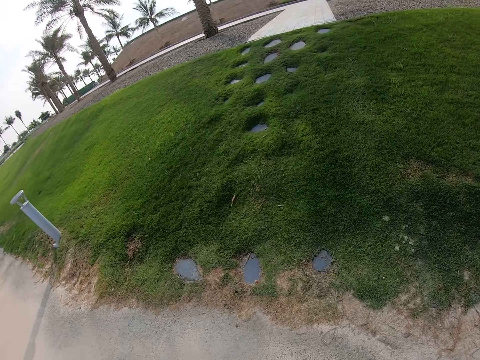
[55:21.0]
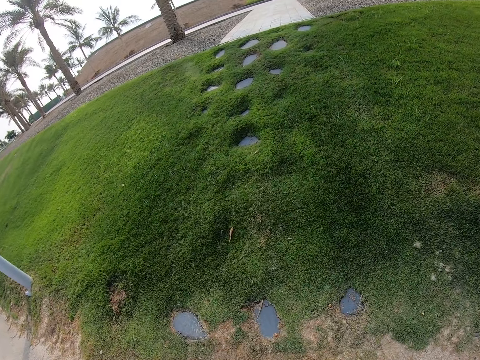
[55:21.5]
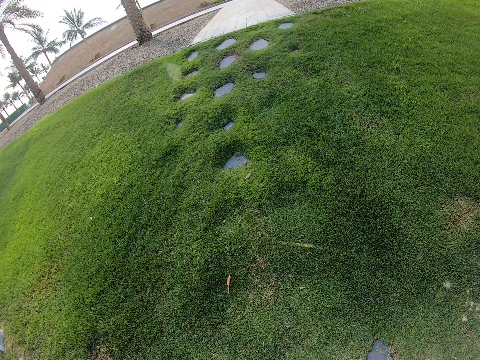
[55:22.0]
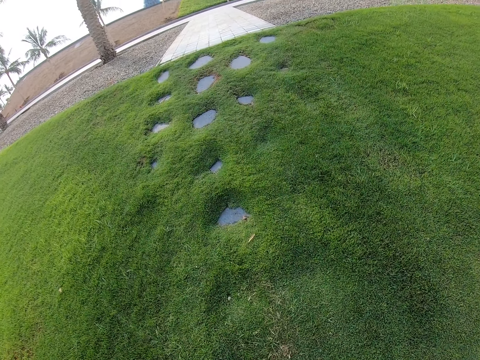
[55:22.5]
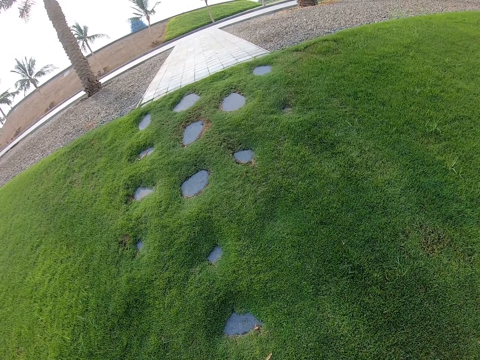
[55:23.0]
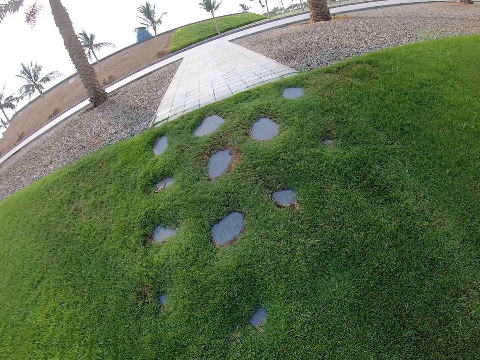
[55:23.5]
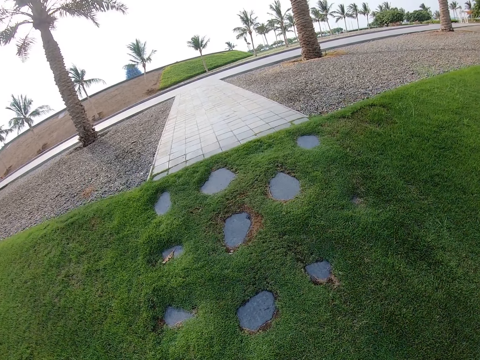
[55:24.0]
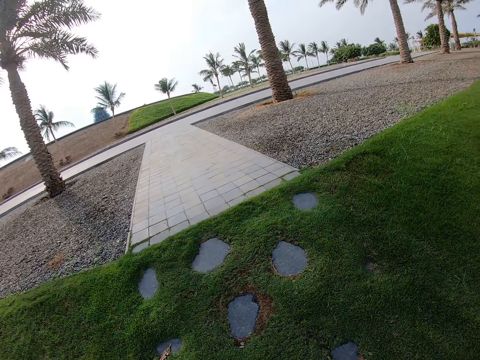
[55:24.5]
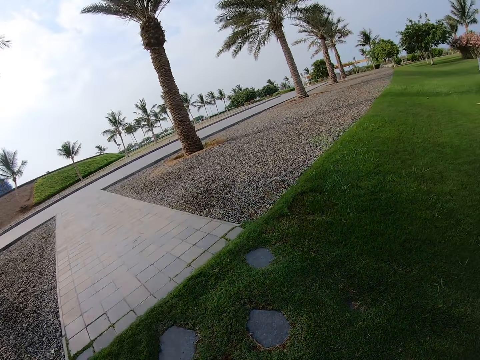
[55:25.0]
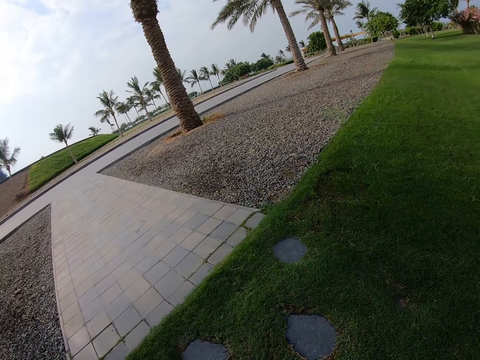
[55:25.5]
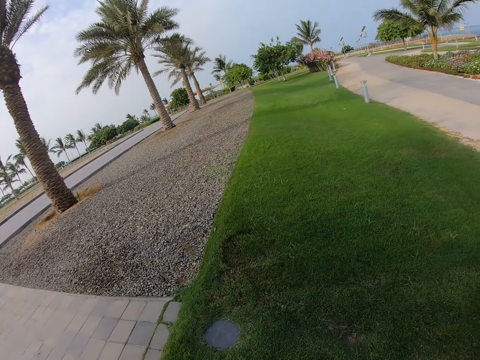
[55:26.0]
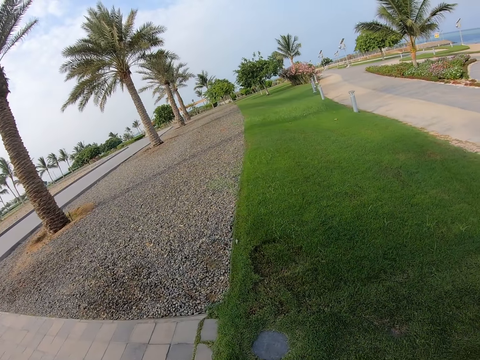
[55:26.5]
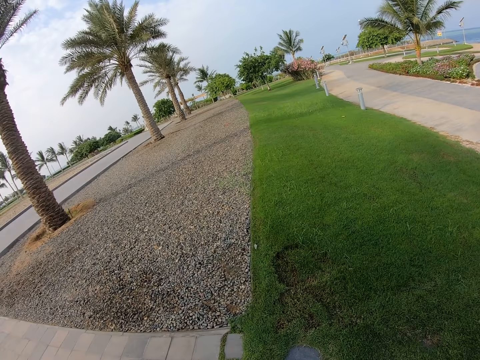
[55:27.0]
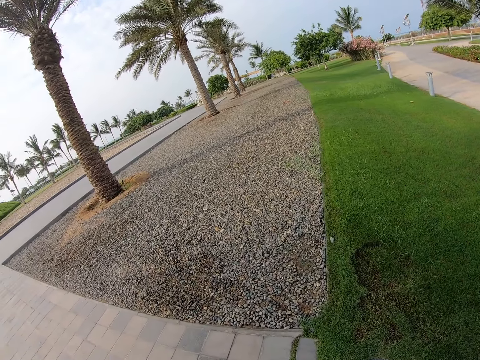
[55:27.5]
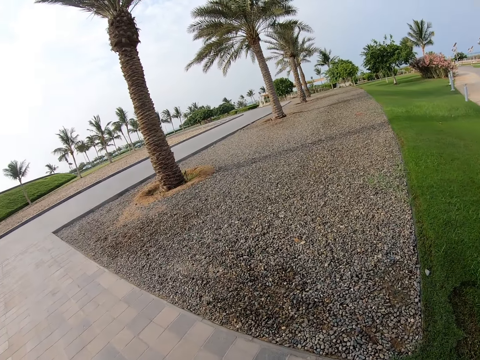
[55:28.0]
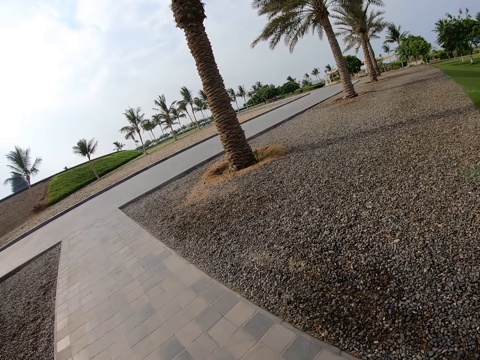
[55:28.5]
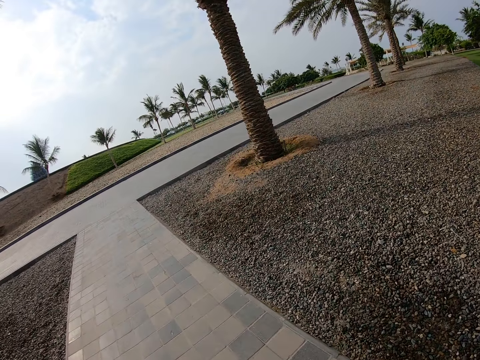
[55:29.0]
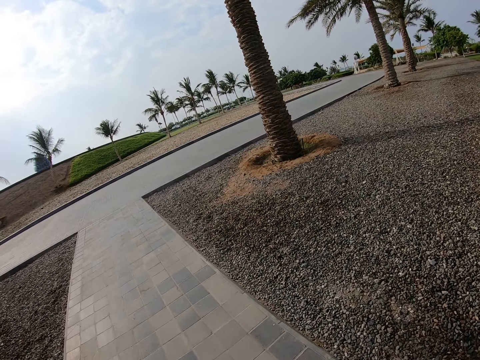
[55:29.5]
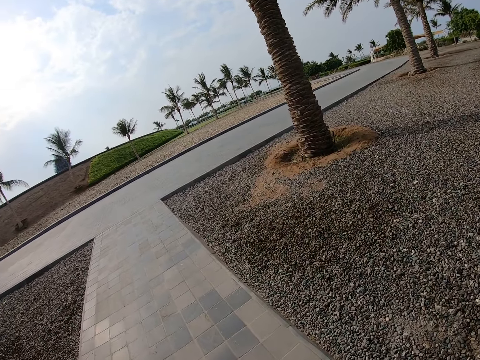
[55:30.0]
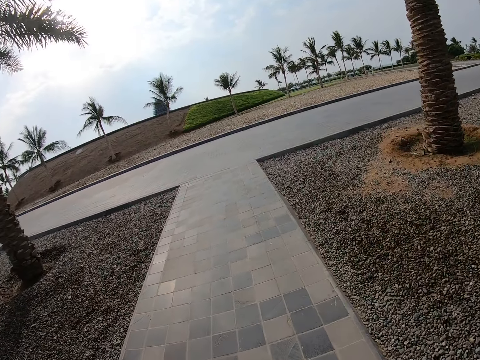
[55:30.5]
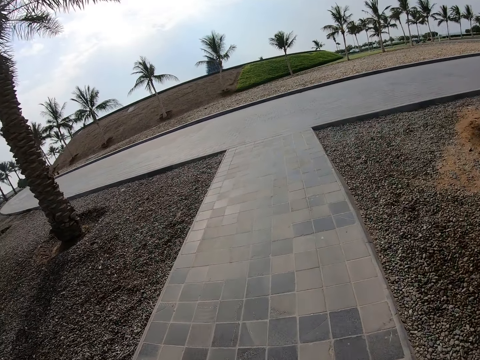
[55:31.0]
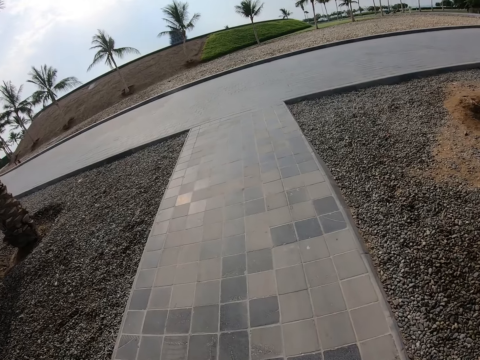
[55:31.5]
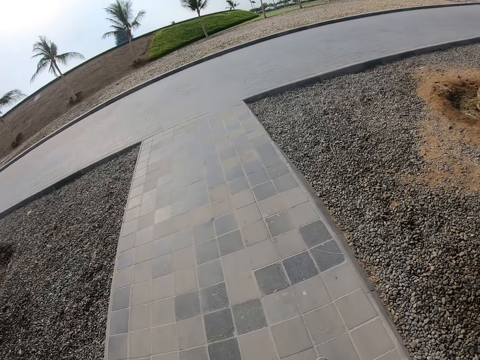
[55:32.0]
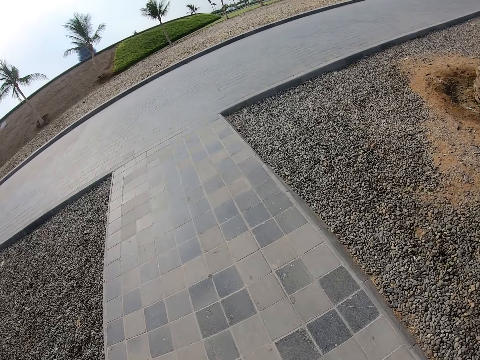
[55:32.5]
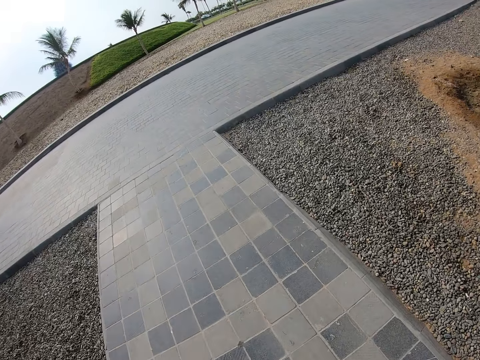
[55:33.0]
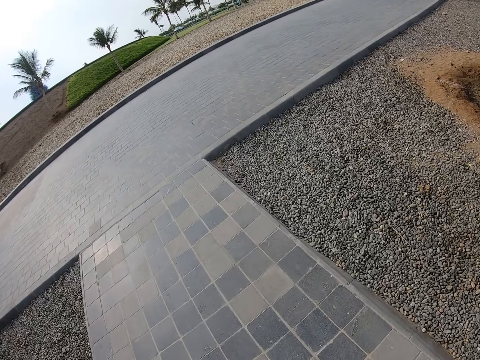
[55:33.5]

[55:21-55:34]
The camera wearer walks on the grass. They walk on the pavements around the compound.

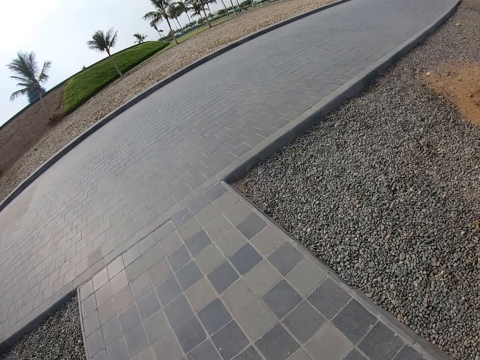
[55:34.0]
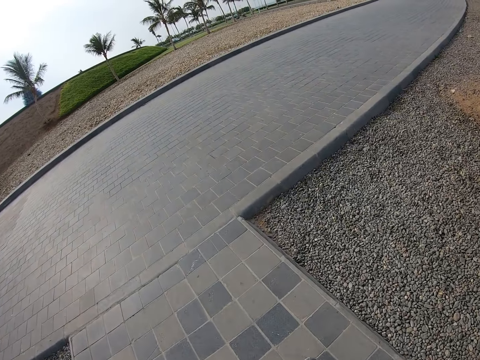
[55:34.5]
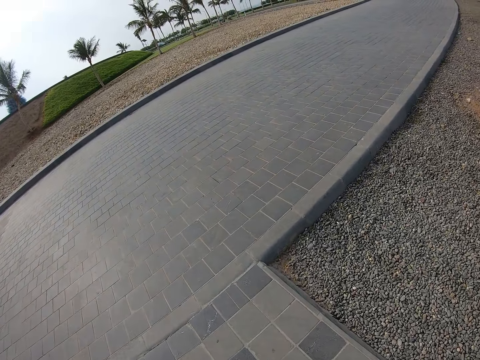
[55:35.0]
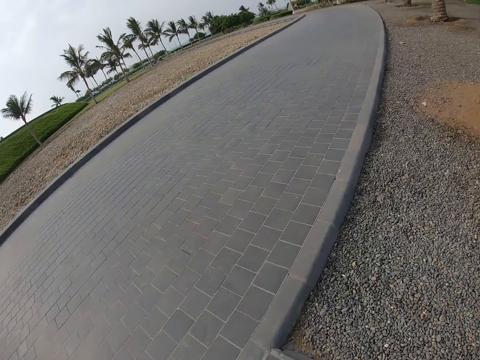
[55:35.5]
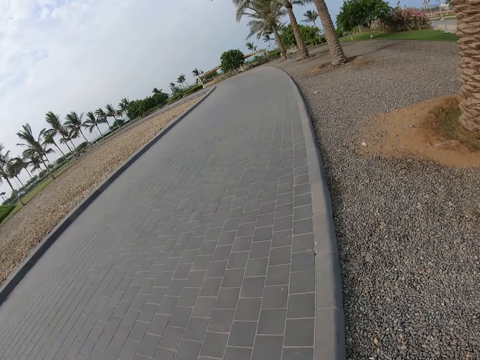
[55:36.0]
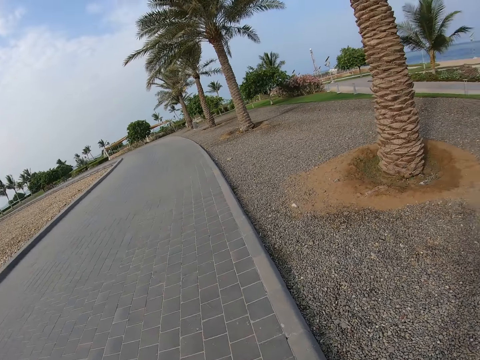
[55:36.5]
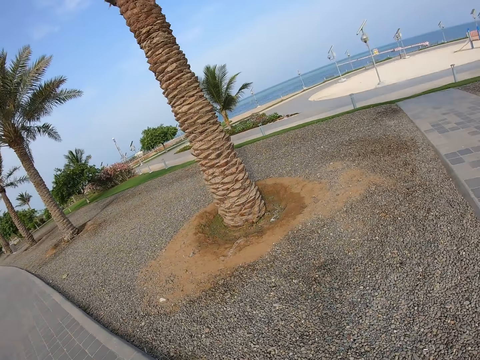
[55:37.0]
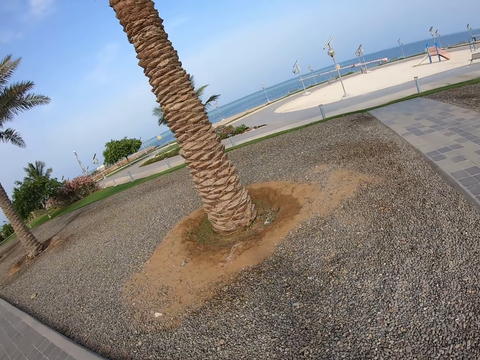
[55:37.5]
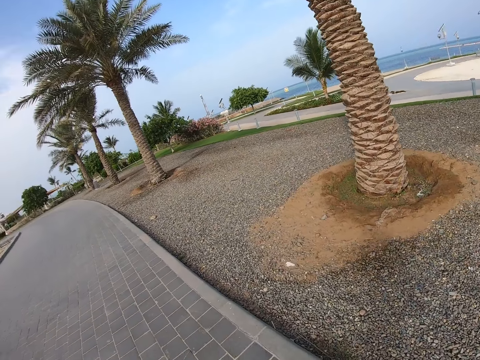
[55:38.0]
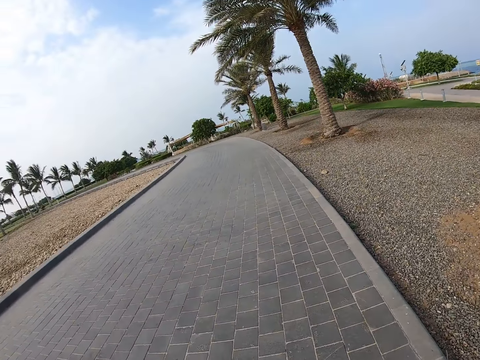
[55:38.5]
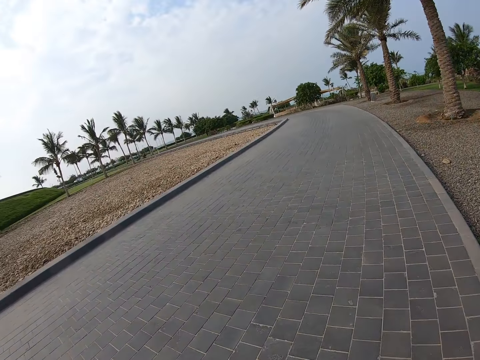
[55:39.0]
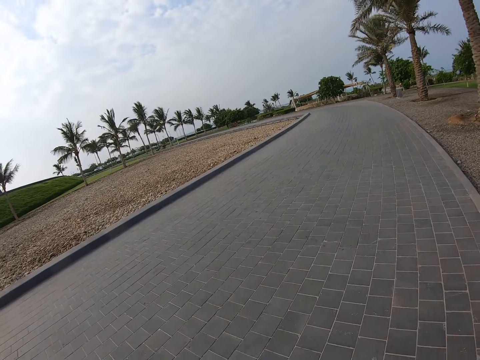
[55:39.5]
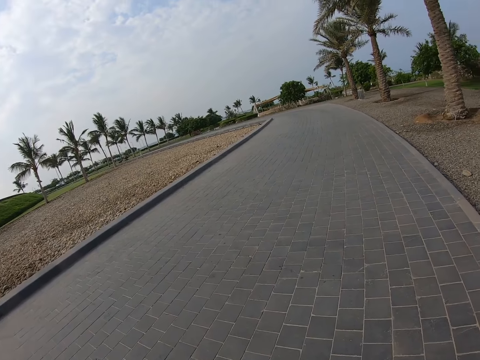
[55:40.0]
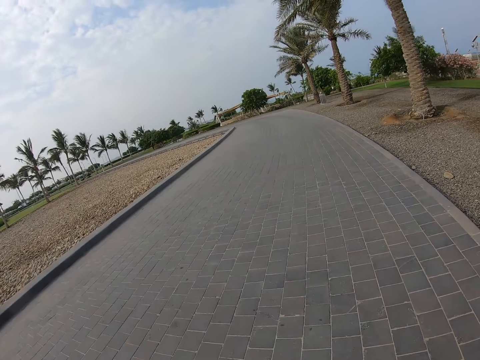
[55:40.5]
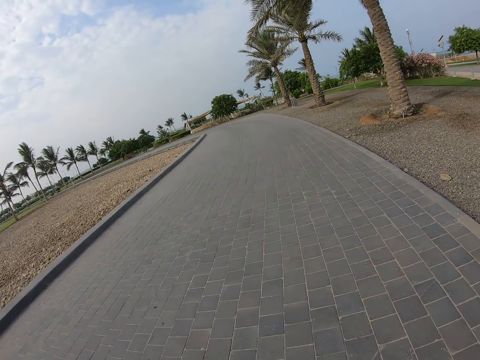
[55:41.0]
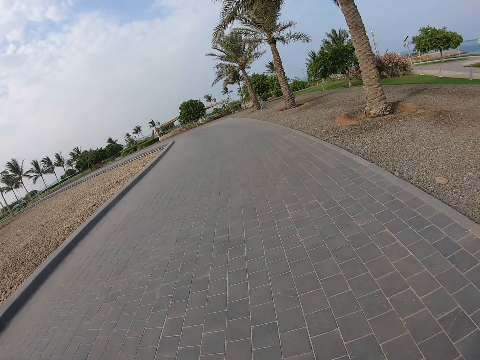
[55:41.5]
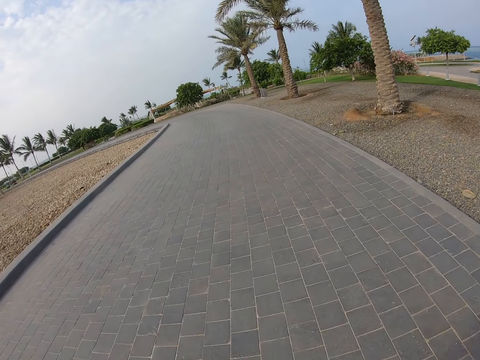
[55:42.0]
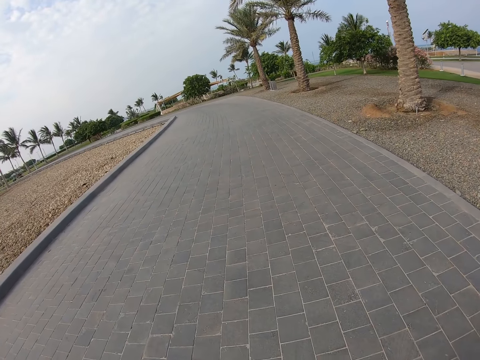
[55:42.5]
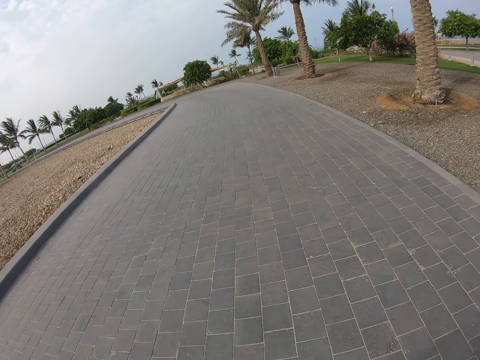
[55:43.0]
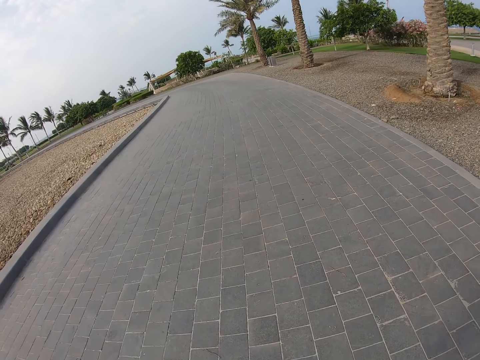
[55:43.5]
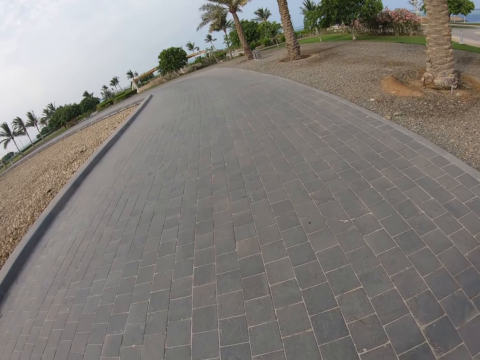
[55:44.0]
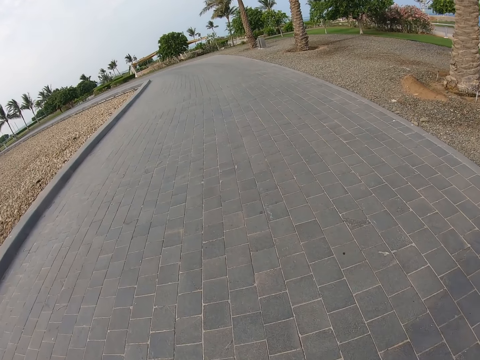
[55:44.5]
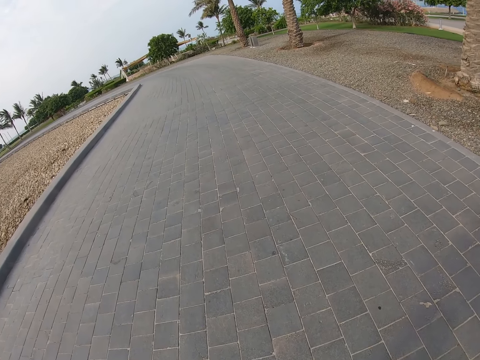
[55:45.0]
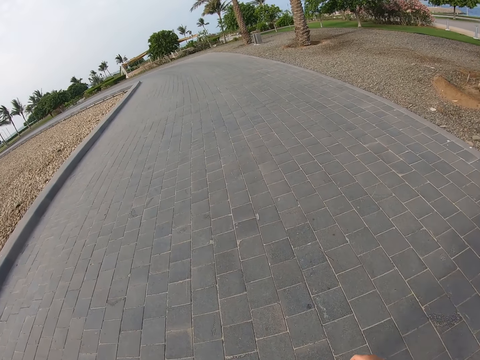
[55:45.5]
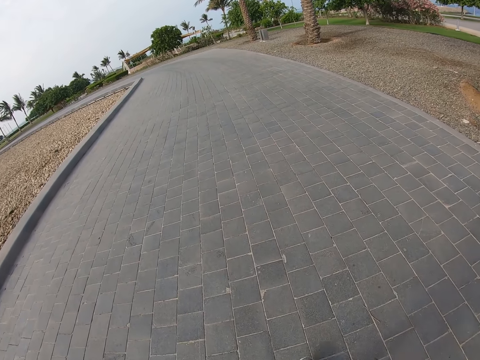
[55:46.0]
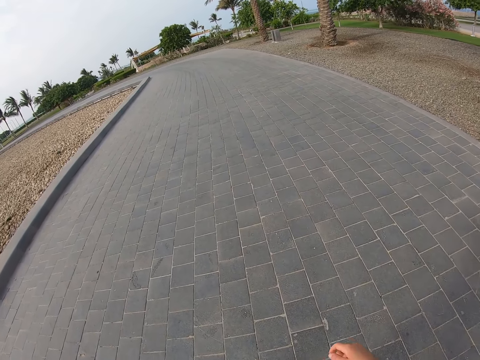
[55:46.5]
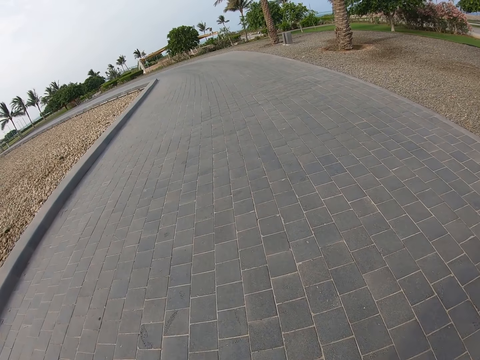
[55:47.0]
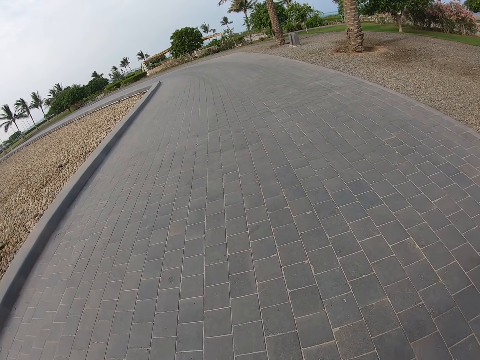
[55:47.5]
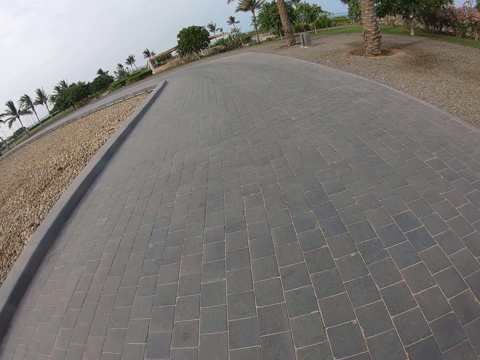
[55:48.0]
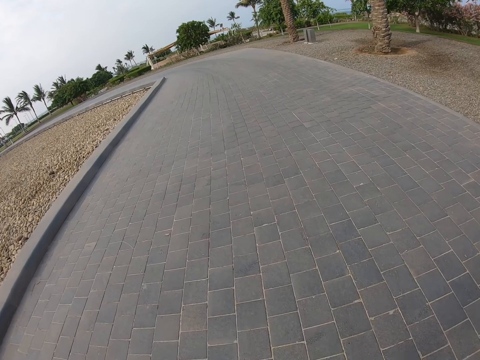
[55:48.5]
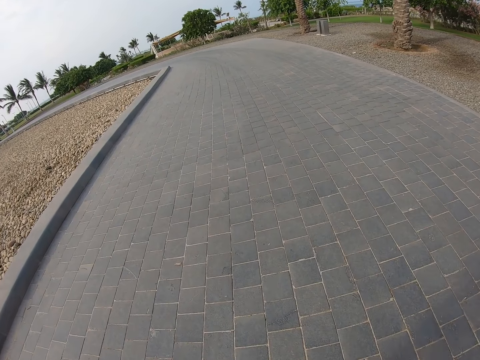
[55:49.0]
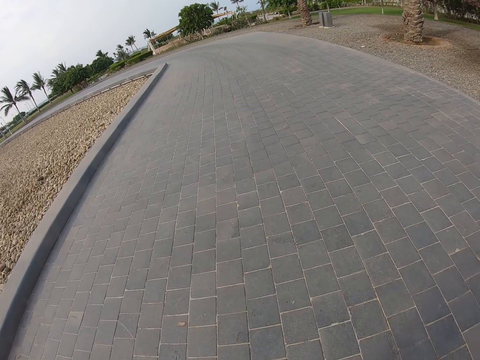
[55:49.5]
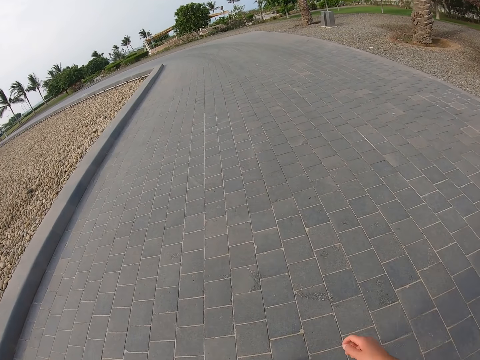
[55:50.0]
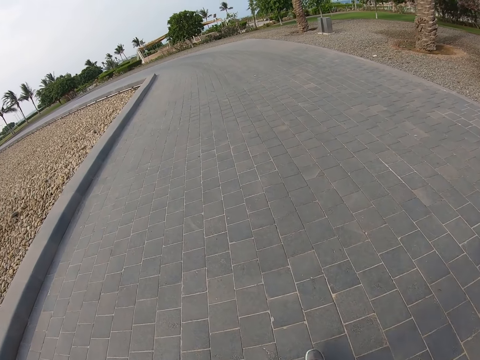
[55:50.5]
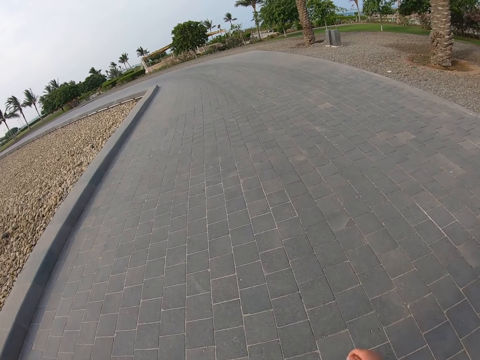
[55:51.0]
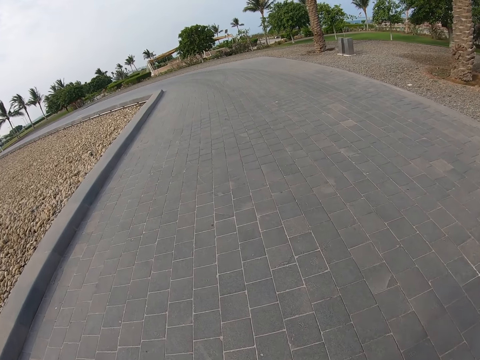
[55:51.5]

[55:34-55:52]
The camera wearer looks around. They walk on the pavements.
